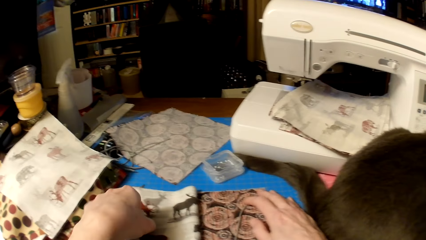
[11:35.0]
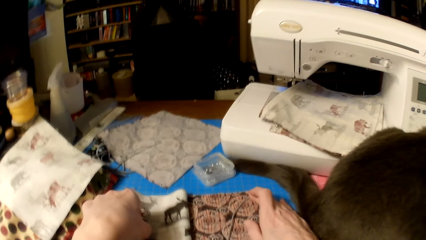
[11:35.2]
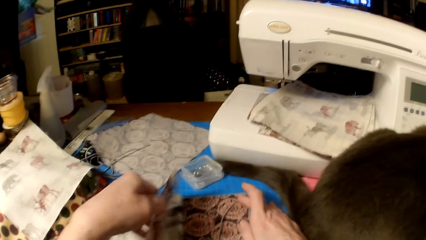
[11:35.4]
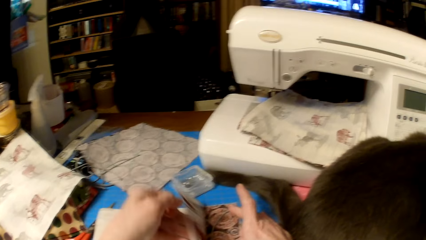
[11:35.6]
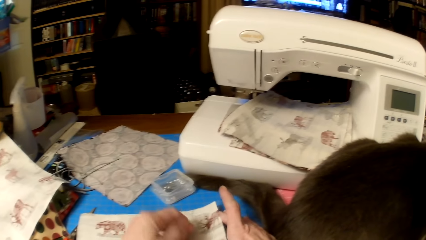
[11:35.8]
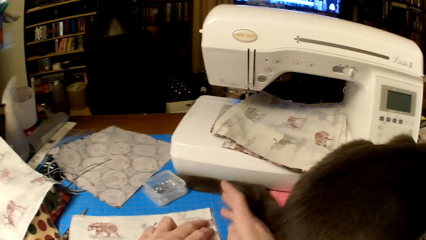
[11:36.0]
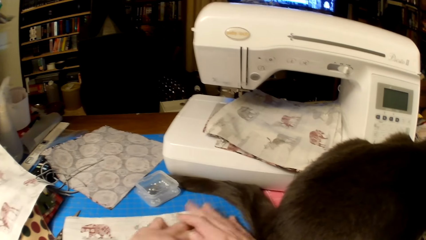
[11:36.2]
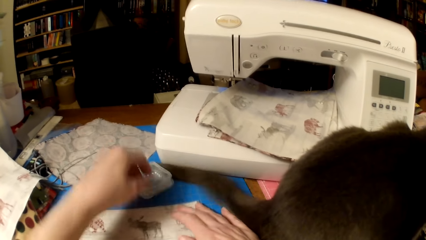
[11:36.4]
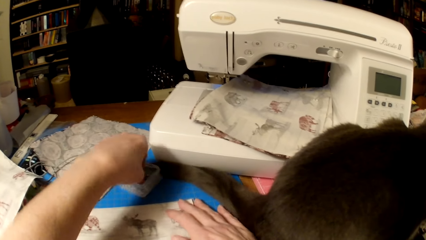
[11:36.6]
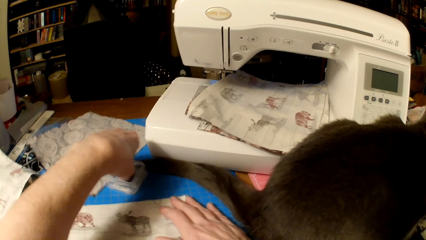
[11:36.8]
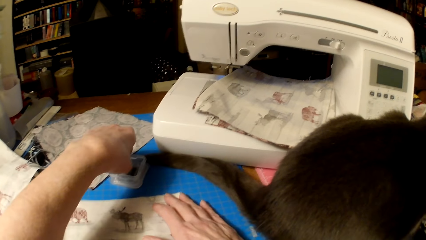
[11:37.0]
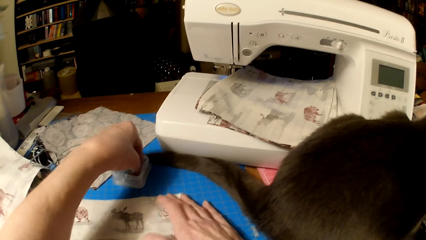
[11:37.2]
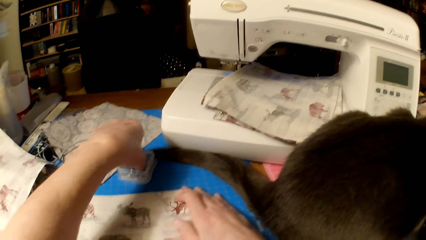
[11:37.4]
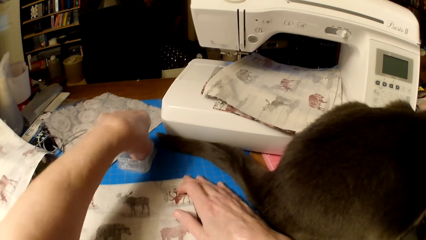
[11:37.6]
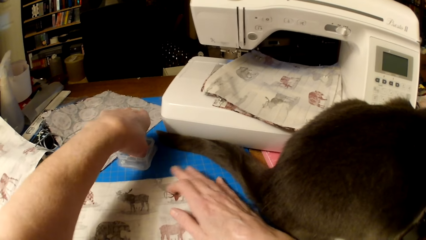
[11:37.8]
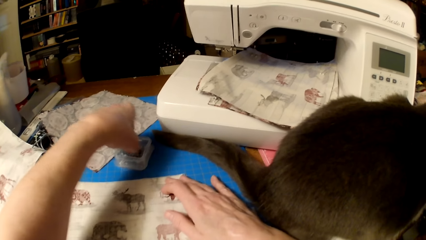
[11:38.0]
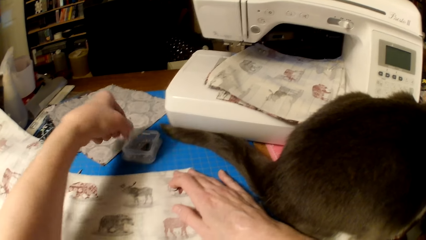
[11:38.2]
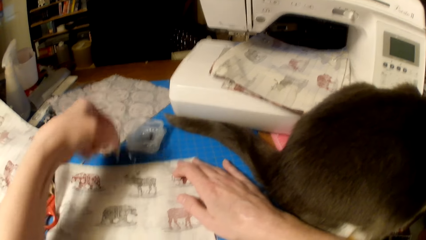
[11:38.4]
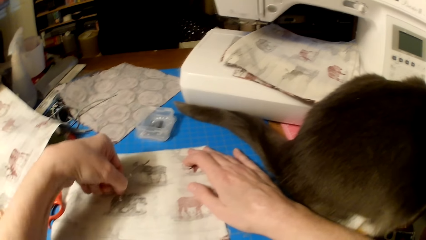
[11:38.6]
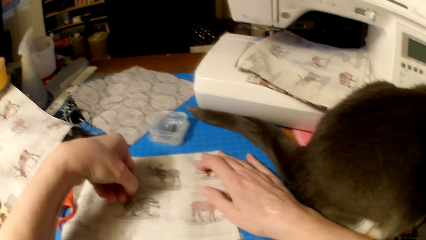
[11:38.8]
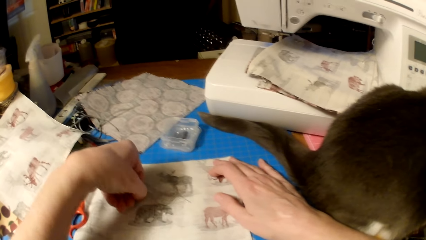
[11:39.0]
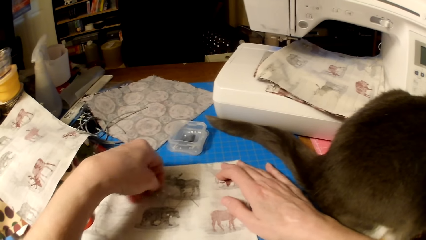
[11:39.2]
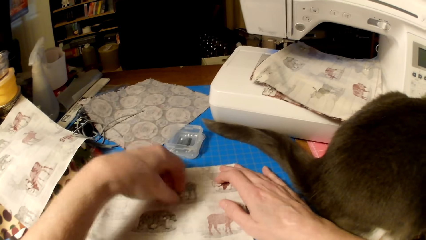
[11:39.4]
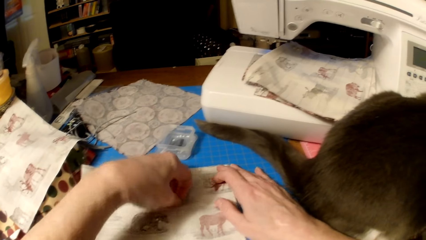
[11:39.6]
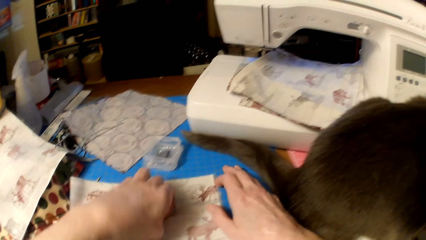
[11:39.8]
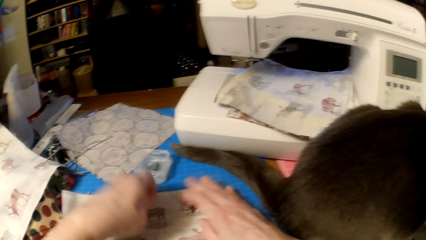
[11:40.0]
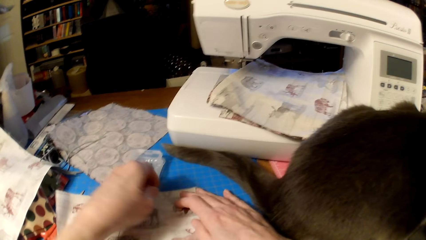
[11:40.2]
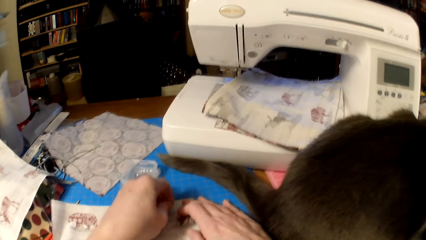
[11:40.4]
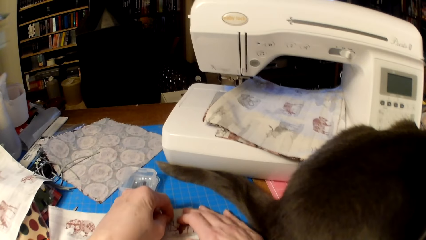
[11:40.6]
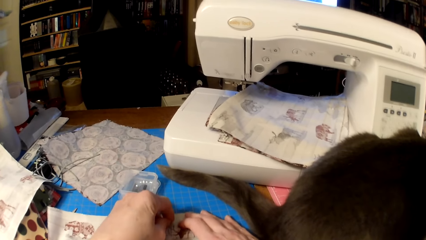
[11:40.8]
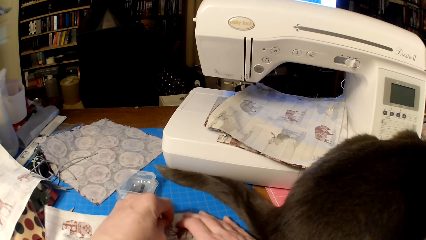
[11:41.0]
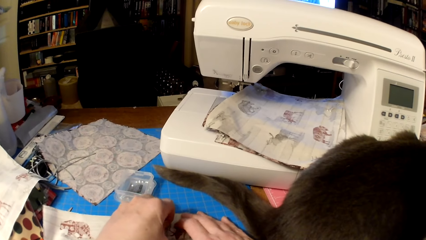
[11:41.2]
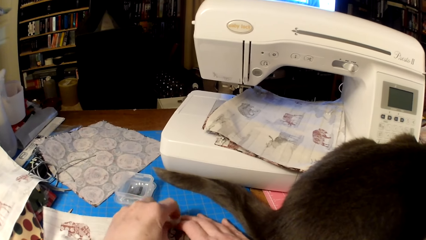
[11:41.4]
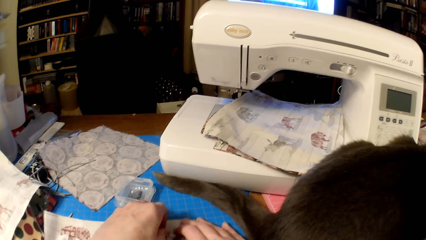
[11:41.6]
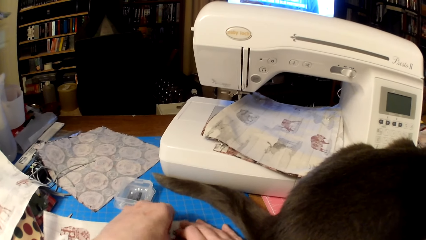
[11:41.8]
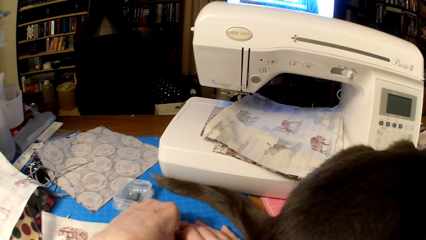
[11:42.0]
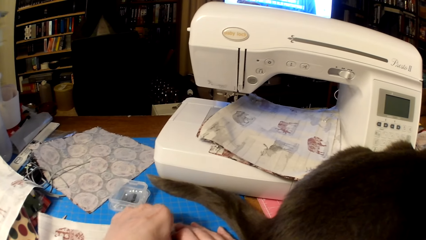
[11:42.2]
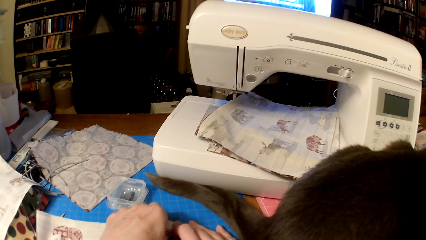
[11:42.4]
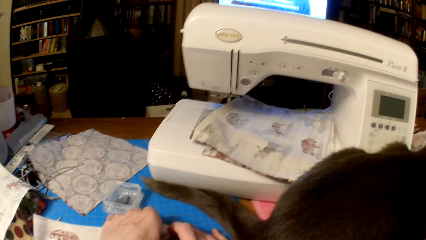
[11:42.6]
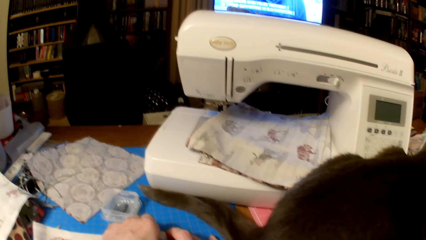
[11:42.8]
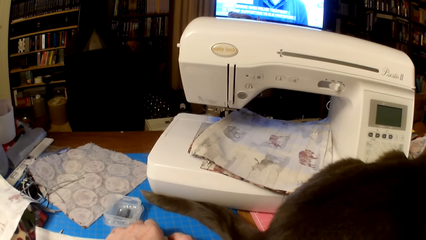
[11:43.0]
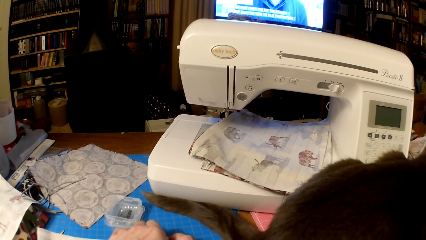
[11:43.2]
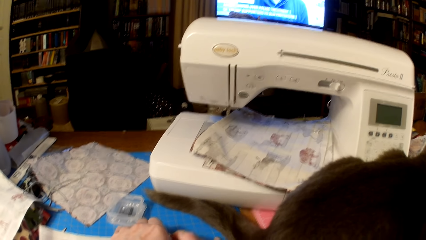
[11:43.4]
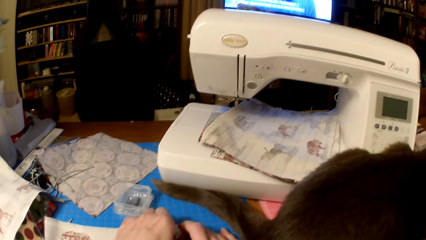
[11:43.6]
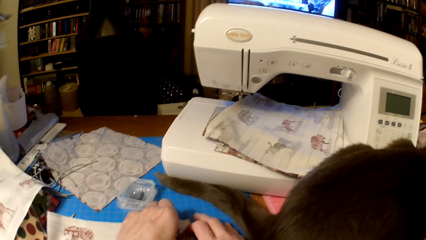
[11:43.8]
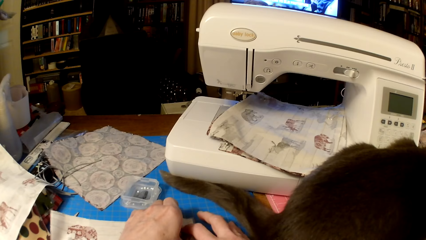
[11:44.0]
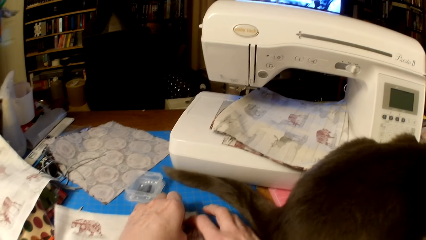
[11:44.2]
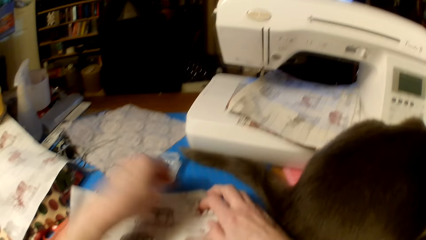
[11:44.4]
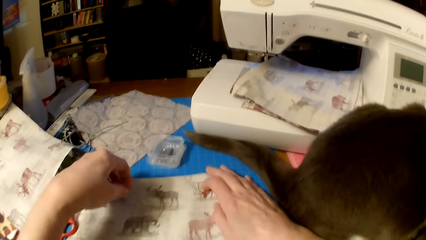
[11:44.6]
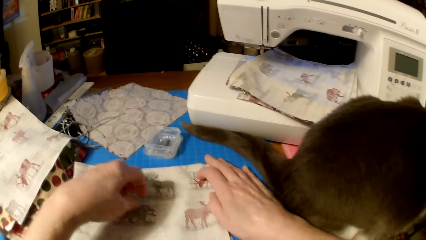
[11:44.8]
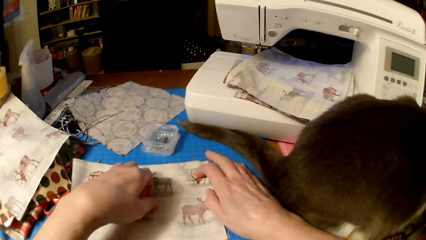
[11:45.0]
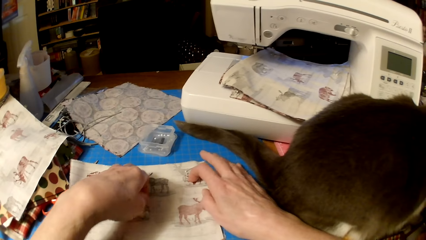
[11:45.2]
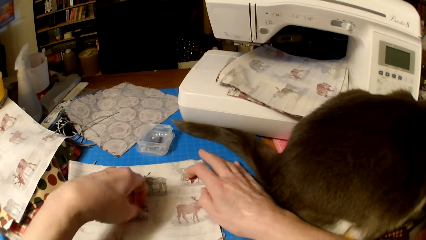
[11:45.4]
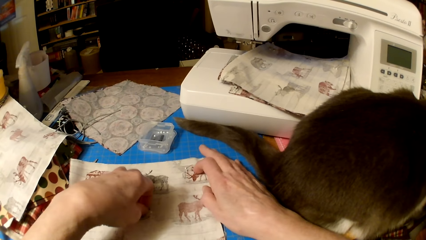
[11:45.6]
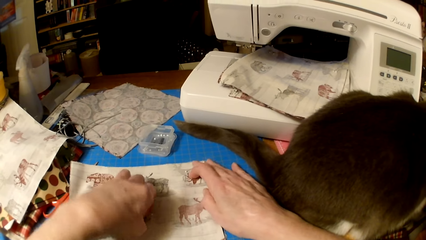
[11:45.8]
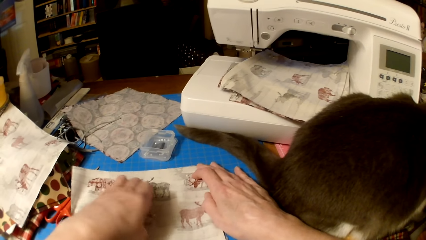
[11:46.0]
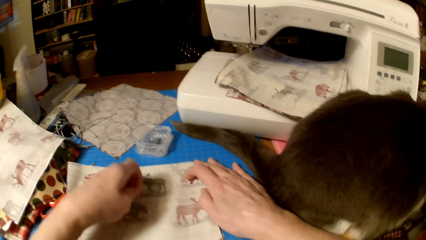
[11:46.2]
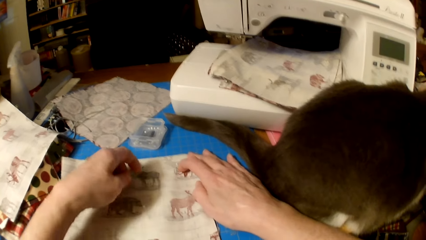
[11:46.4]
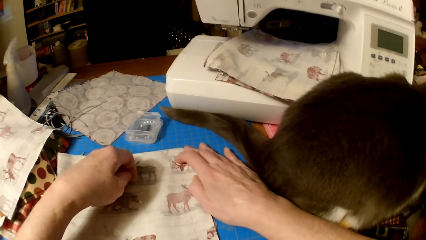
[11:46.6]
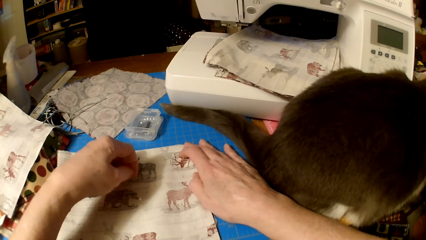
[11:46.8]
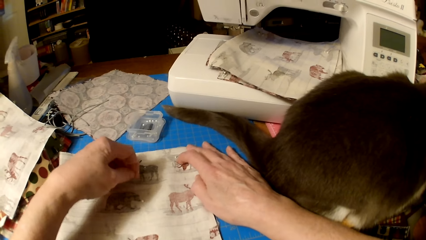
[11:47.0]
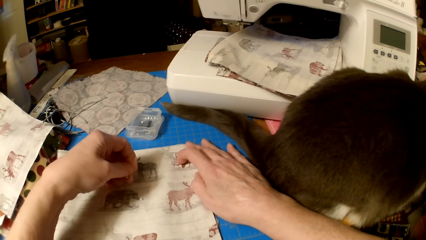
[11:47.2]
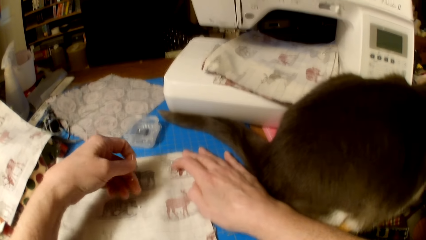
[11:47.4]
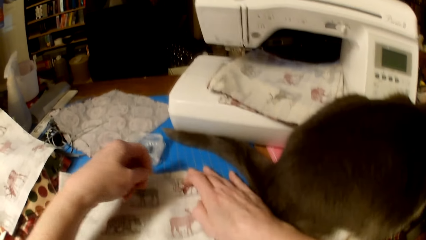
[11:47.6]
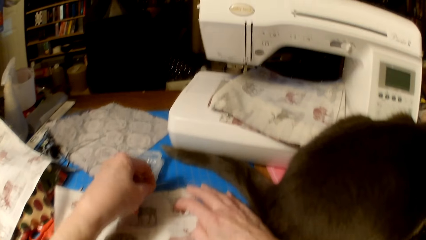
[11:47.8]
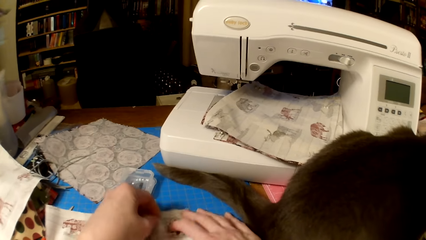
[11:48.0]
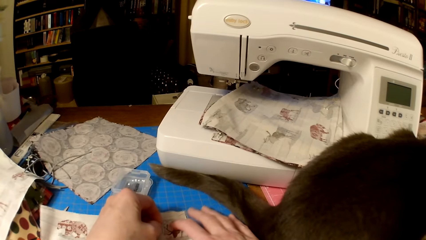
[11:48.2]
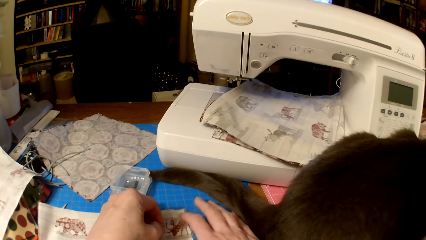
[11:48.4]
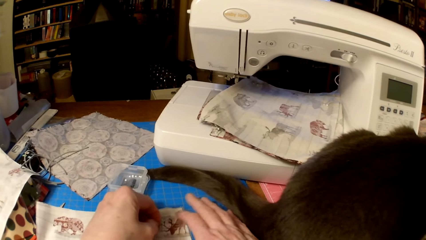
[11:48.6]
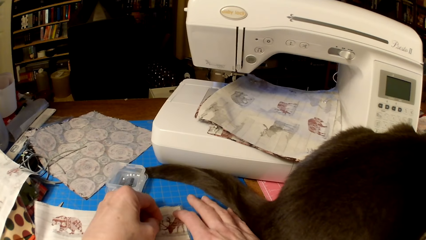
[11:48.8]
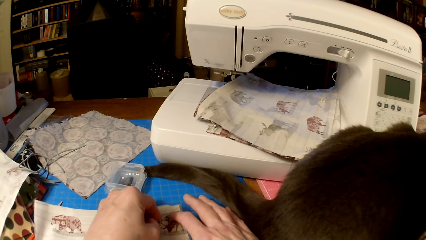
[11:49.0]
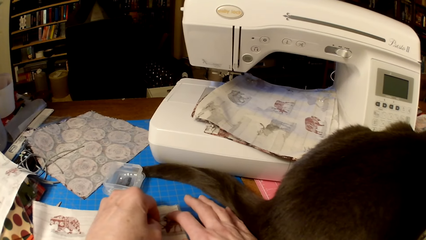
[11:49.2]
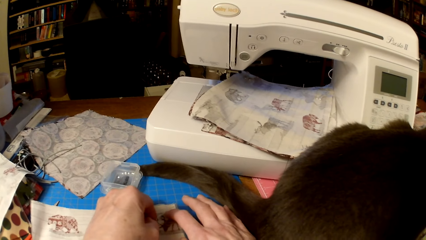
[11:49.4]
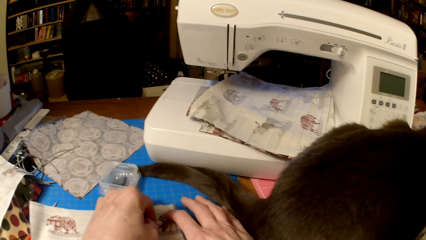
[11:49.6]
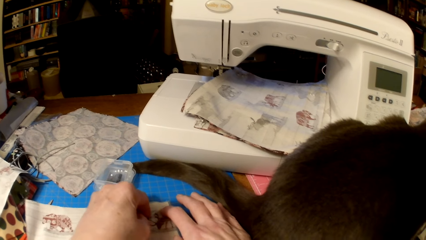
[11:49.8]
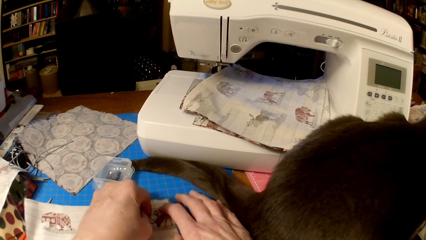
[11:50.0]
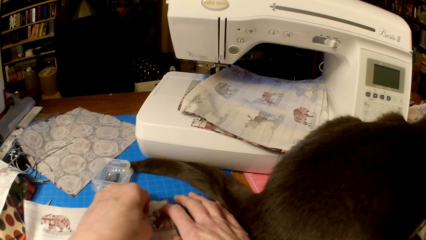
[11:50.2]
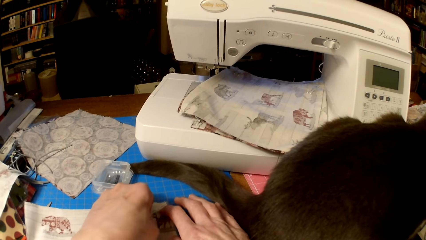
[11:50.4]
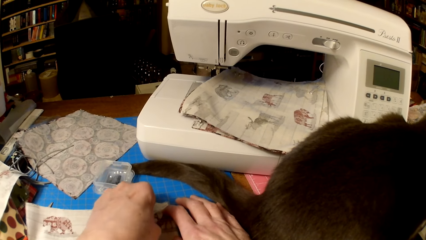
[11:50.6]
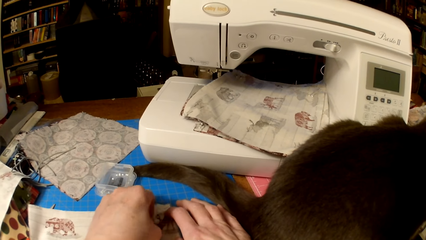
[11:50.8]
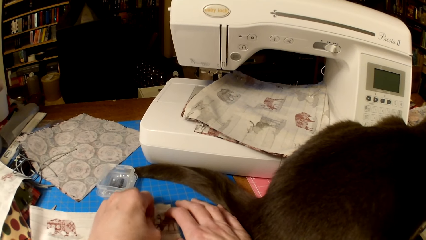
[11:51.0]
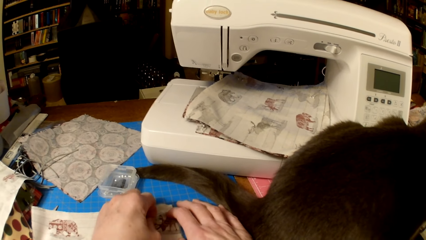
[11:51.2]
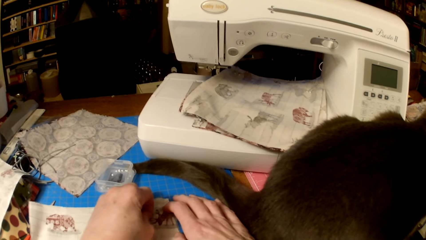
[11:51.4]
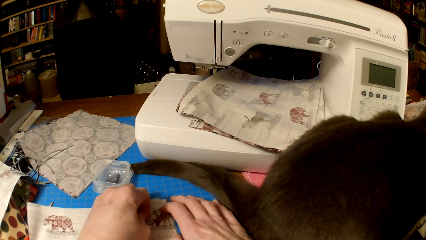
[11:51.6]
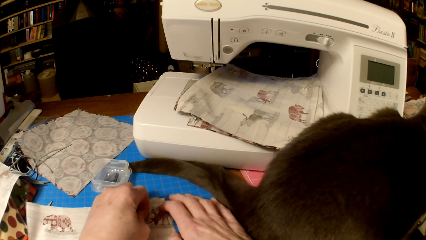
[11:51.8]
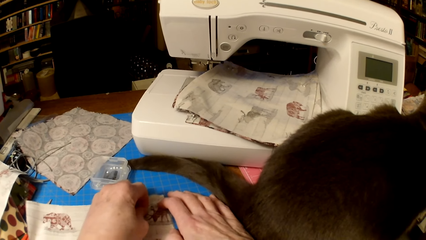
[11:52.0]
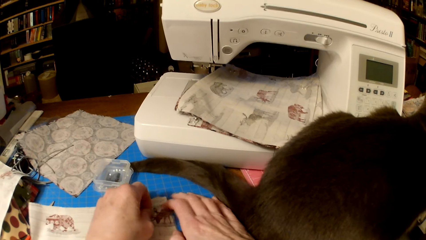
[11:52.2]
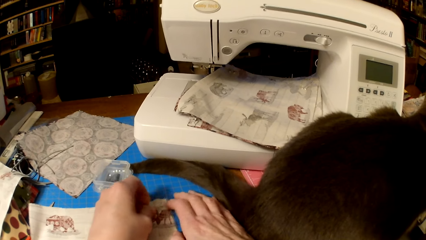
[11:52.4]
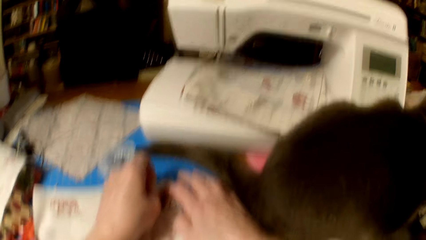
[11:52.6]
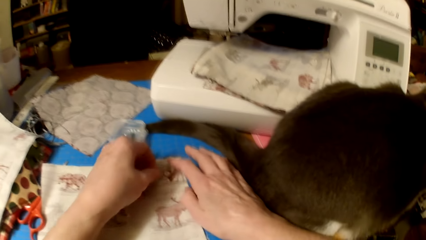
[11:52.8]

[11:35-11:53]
The camera wearer unfolds the piece of cloth and flips the cloth. They pick pins or needles from the container. They drop the needles on the cloth. They put the pins in the pieces of cloth. They pick a needle and stick the needle on the cloth.
